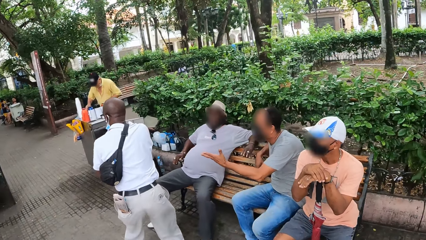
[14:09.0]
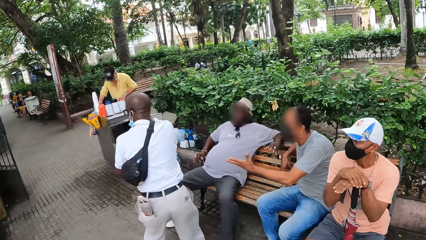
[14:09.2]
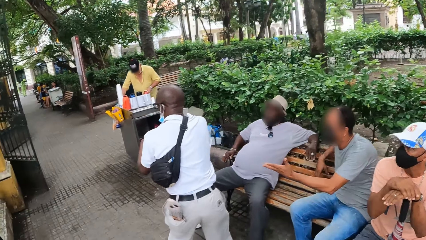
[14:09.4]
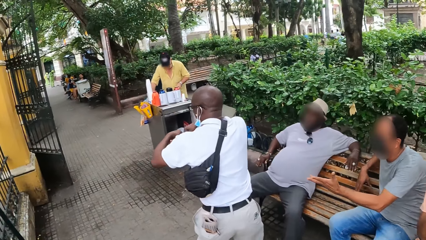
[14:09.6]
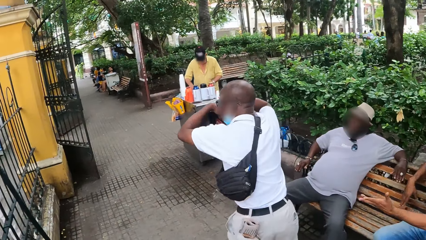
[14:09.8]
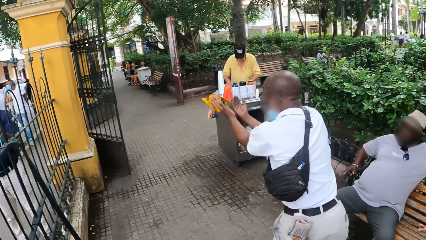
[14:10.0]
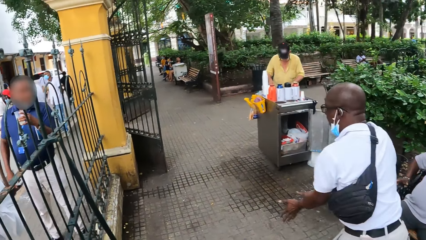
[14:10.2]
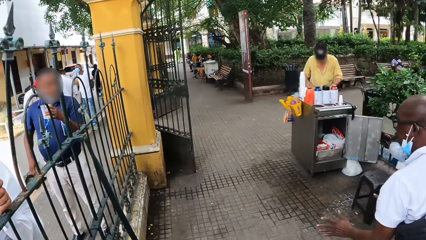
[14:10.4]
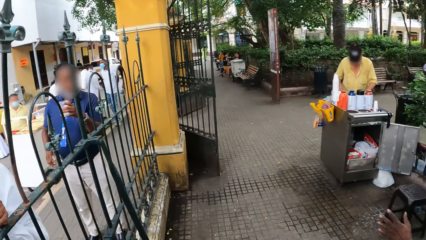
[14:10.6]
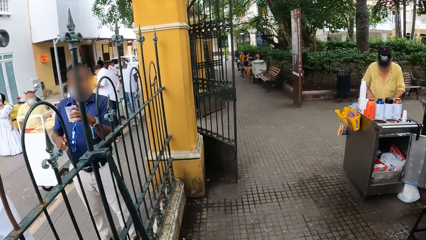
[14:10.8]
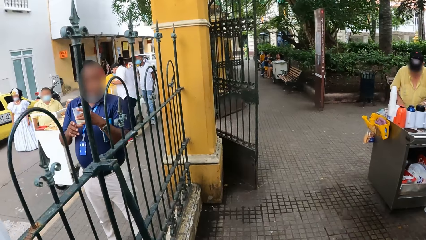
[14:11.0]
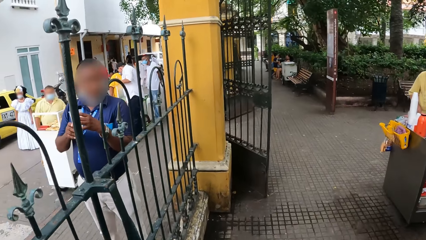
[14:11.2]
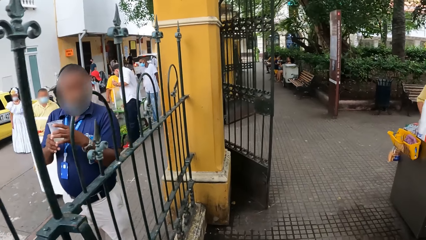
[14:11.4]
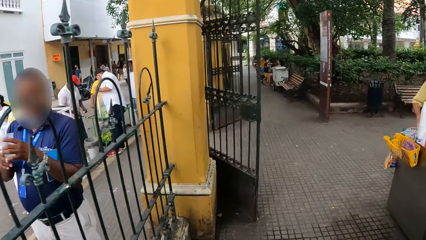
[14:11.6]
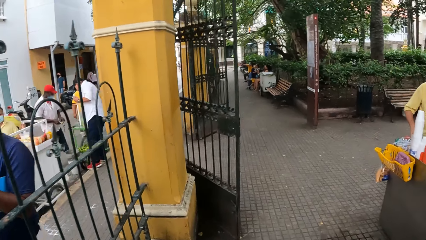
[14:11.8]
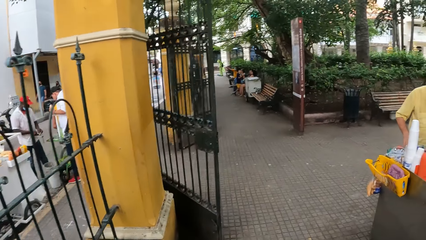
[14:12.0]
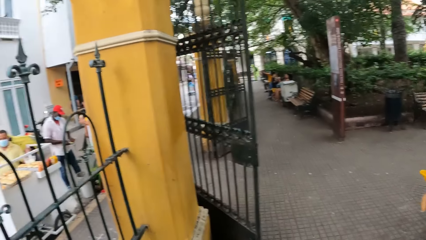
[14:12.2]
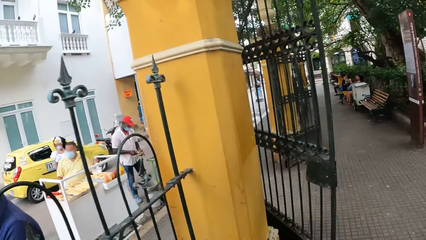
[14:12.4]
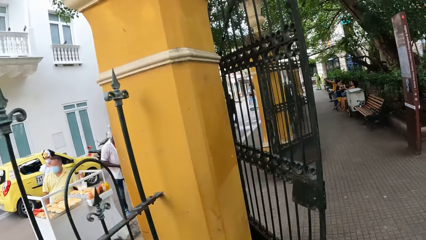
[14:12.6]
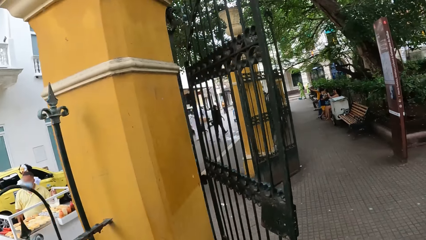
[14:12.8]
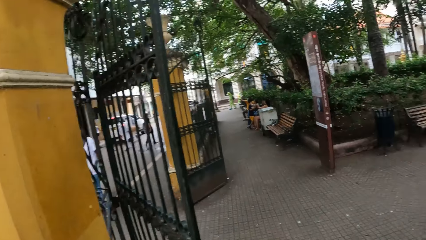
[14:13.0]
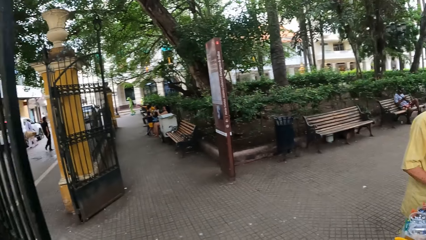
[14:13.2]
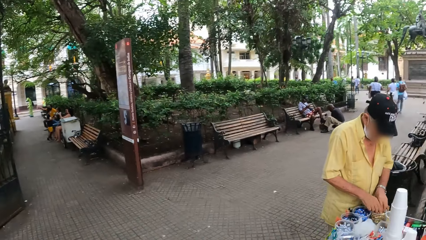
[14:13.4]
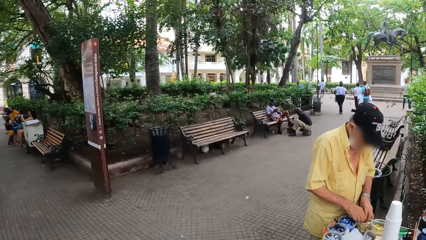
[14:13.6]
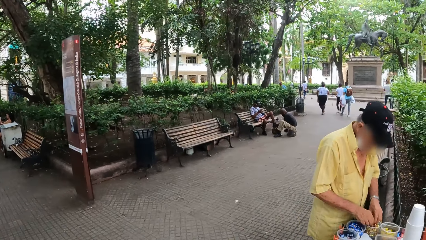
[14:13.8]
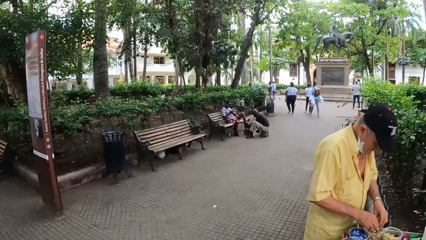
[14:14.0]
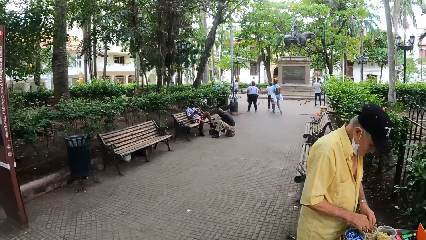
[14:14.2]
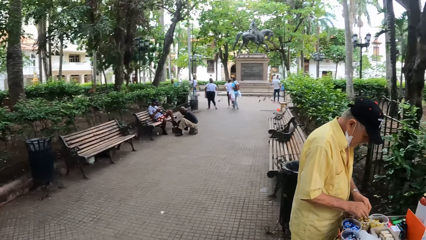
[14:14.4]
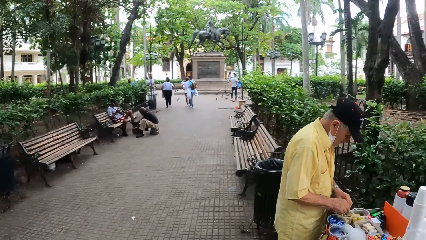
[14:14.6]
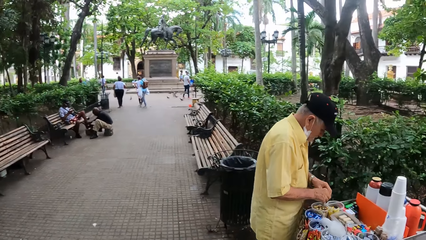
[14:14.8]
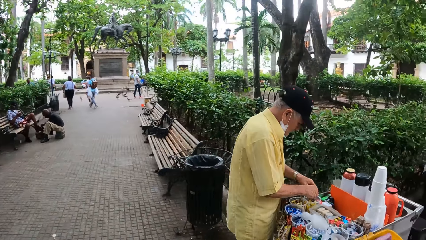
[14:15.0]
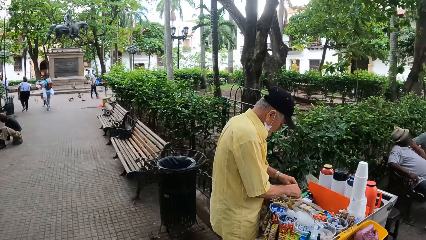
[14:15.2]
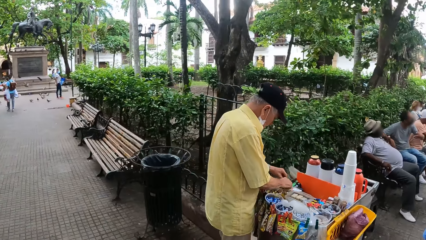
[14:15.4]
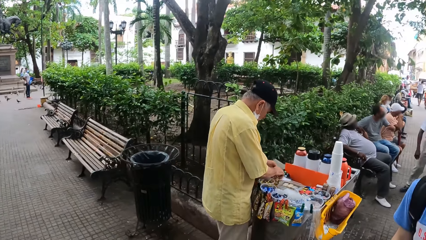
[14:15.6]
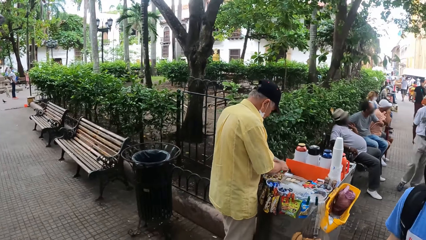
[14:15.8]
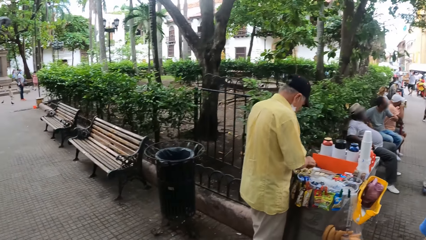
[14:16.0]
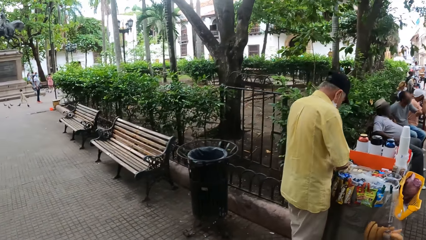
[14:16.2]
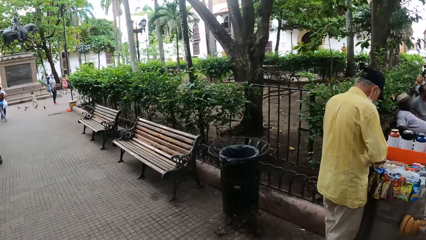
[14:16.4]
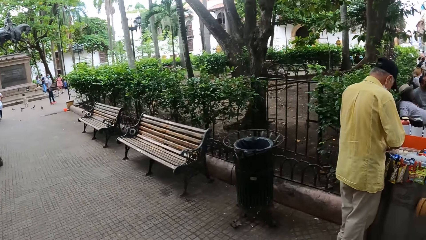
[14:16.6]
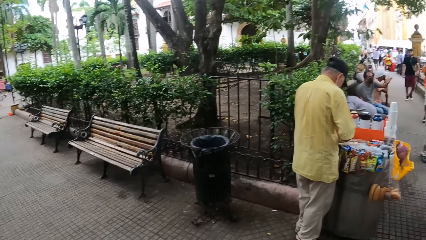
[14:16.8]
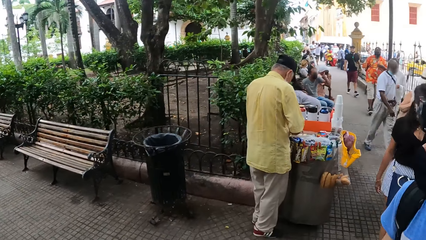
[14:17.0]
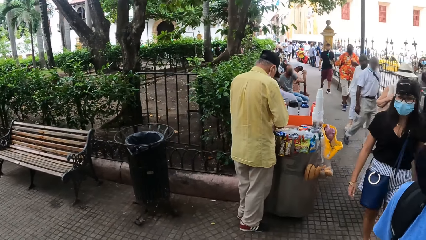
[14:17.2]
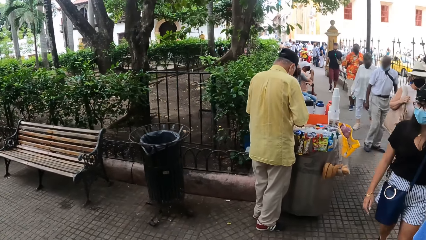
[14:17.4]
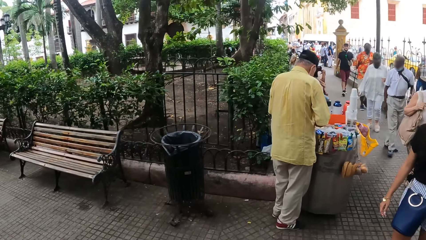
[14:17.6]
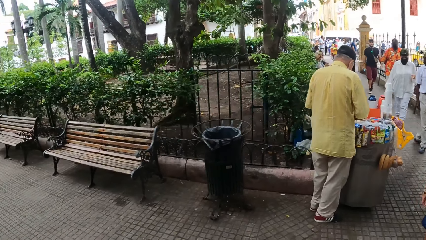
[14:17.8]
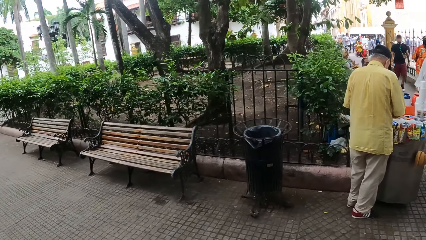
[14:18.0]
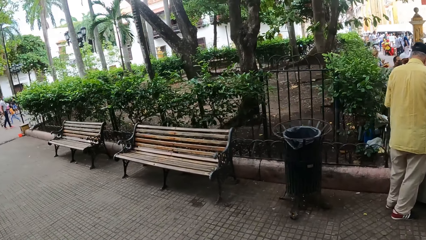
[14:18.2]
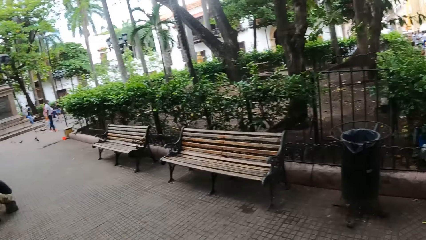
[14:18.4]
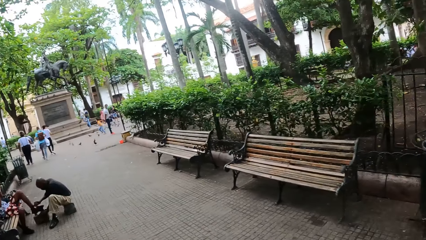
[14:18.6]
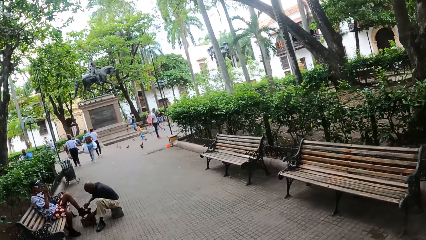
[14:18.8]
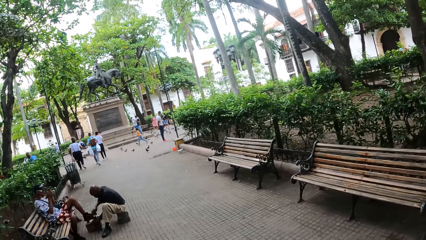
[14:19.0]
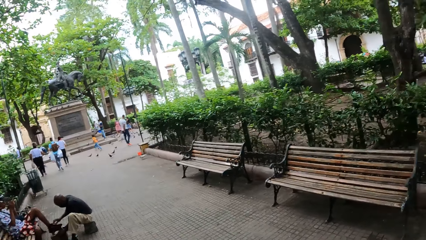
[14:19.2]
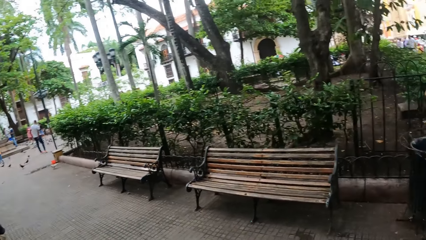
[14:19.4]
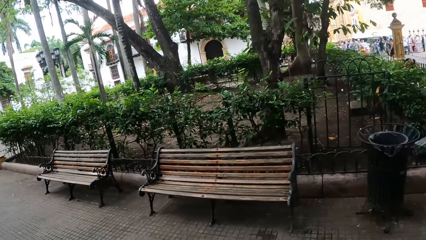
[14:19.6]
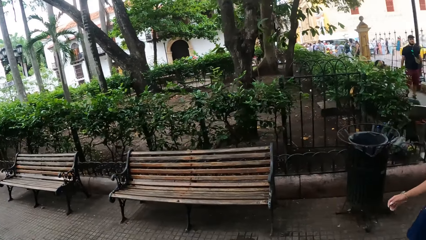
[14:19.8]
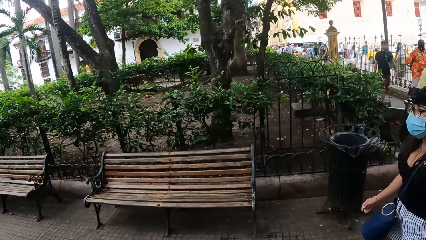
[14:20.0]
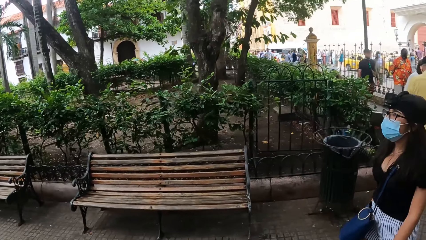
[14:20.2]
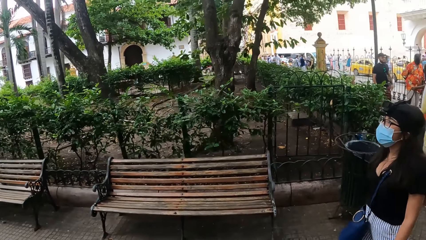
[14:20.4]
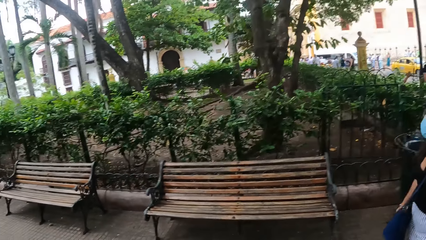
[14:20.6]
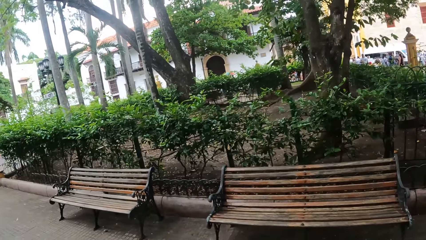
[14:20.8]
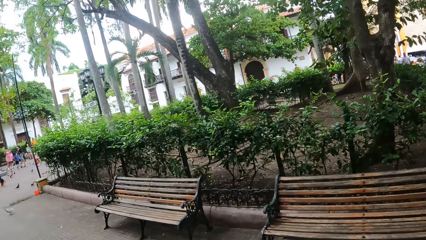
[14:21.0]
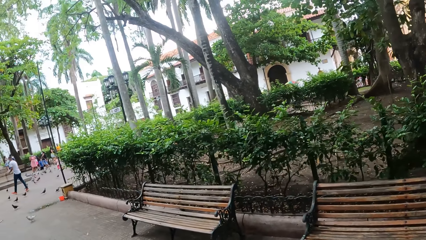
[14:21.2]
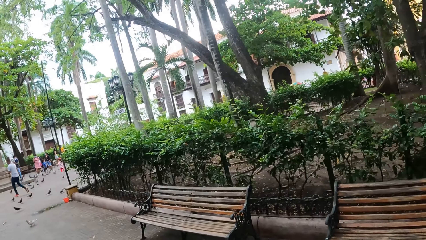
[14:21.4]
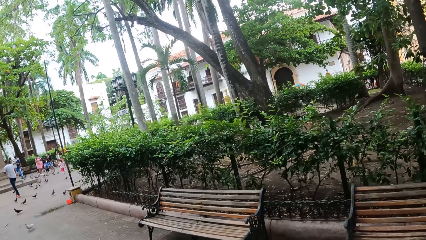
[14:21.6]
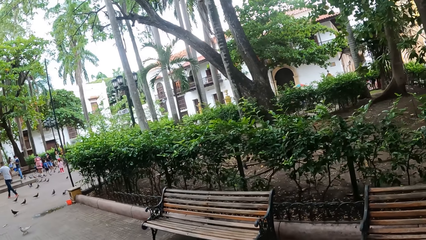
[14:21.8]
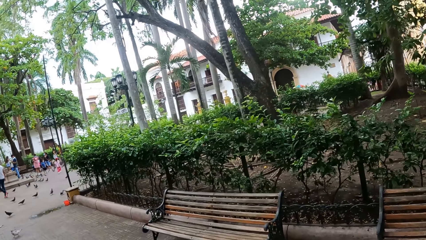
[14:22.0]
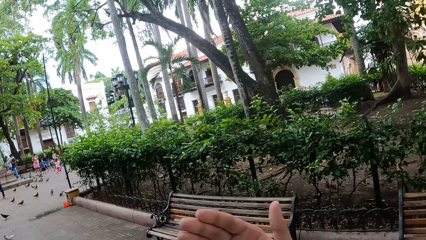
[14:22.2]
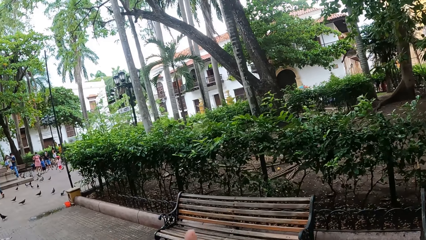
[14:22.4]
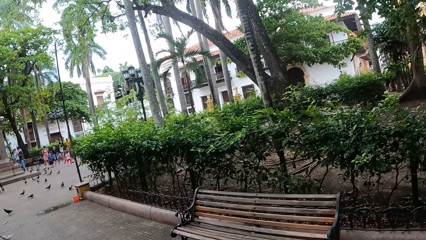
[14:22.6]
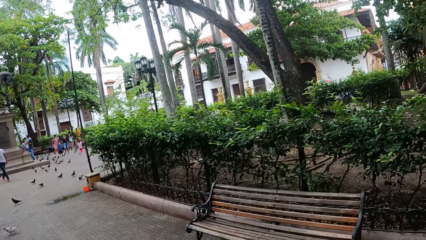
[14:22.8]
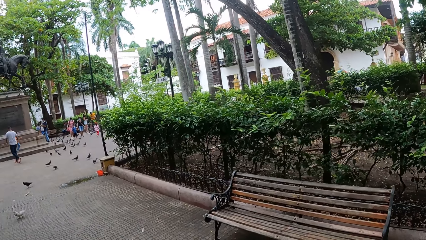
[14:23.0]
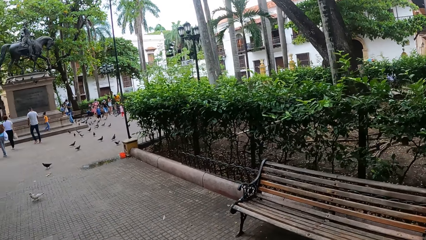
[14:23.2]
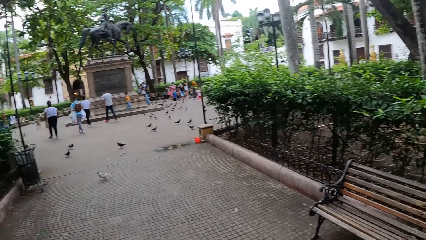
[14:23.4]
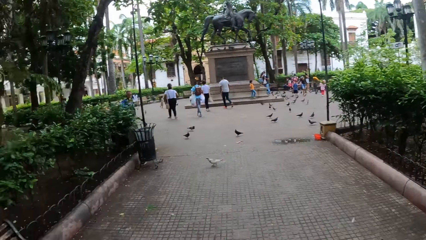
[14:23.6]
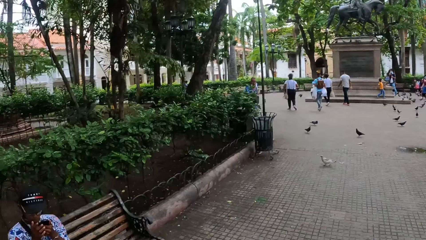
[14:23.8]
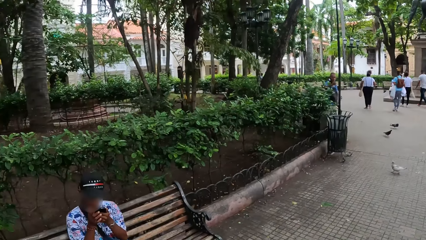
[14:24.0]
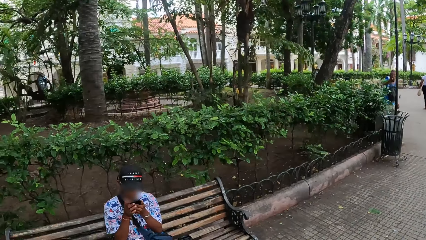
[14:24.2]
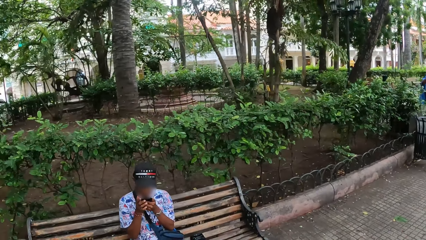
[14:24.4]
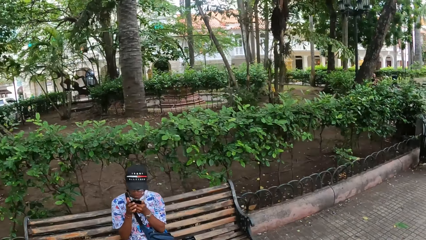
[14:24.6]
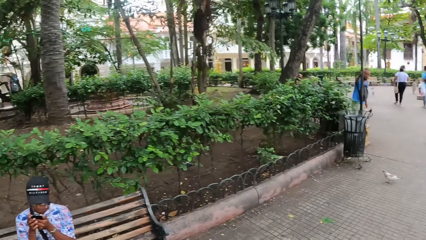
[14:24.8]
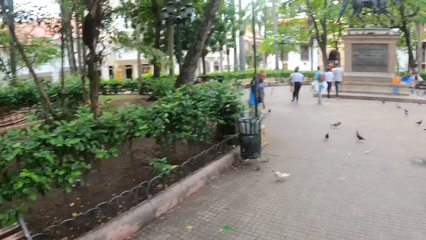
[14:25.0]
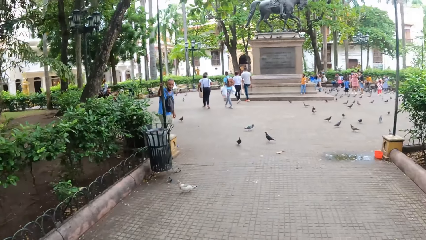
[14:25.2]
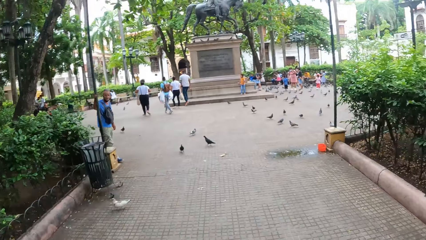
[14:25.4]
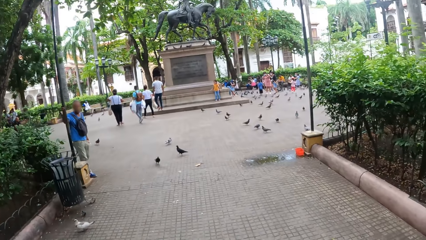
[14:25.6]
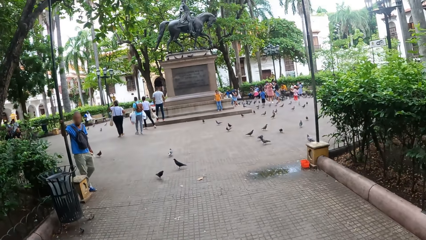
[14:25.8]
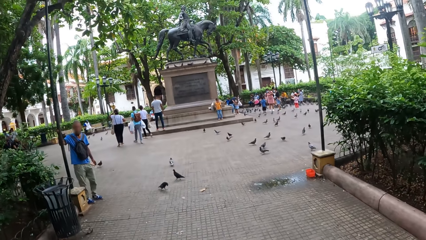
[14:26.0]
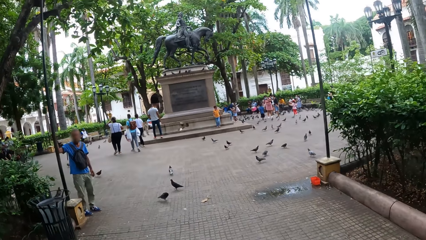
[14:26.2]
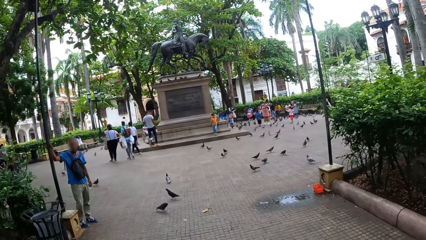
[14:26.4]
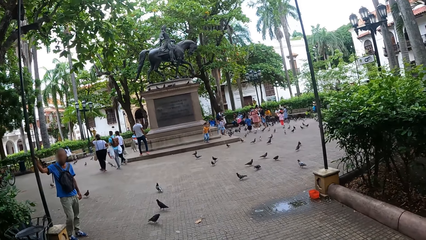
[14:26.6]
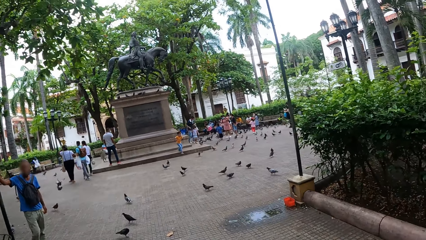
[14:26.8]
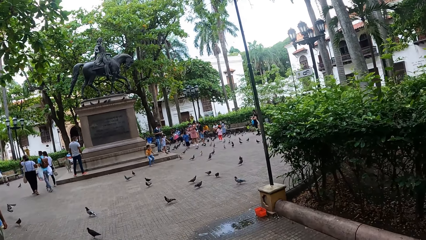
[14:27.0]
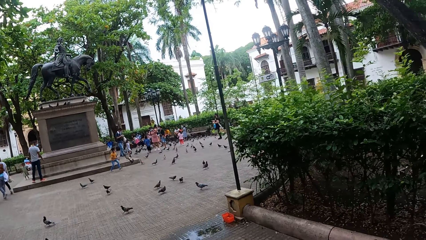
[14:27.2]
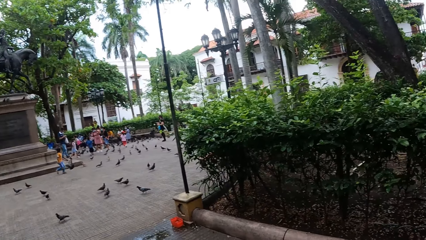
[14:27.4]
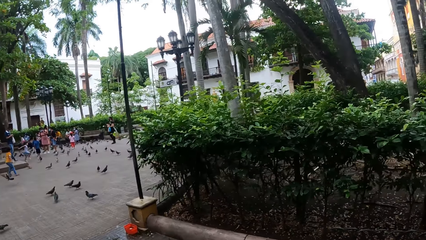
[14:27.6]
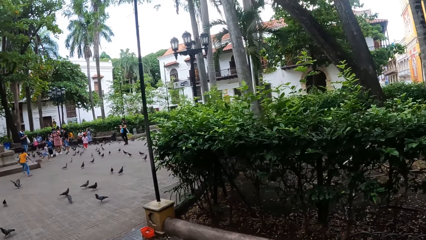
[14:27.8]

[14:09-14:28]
The camera wearer turns right. They look around.
